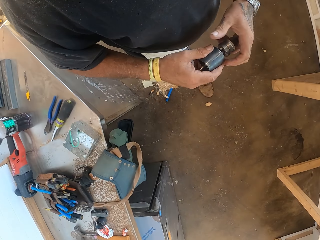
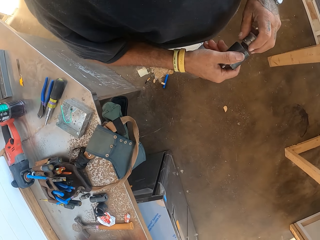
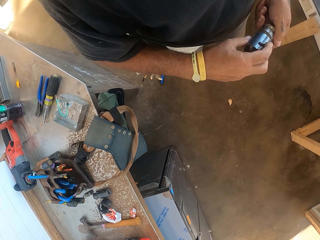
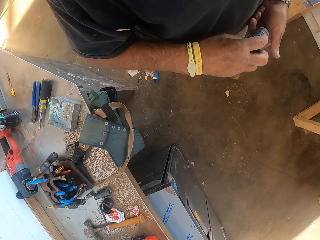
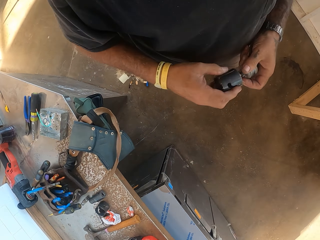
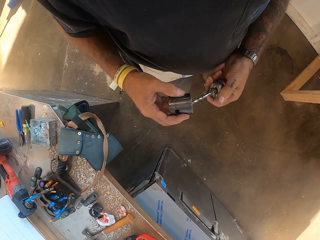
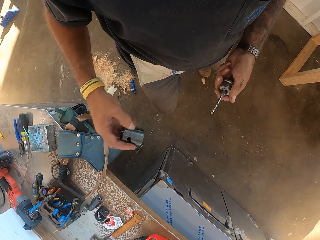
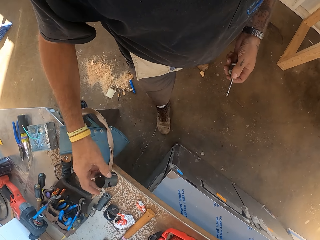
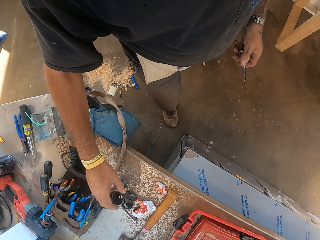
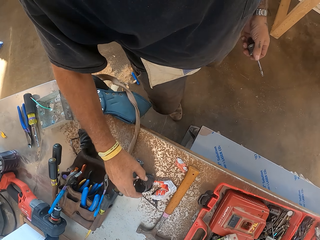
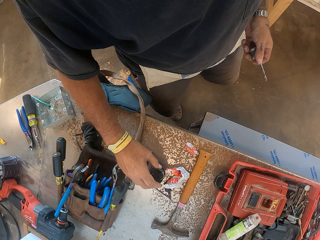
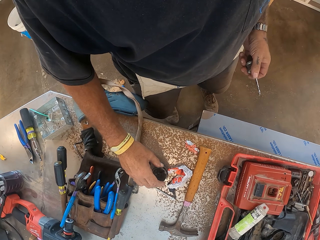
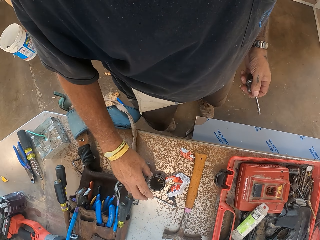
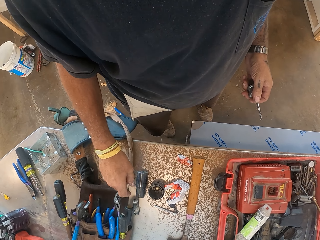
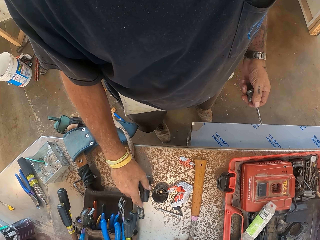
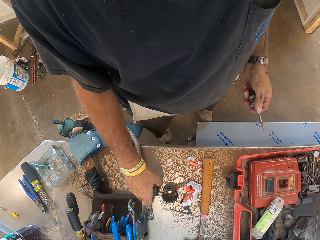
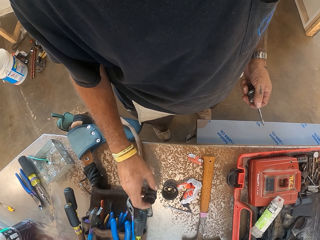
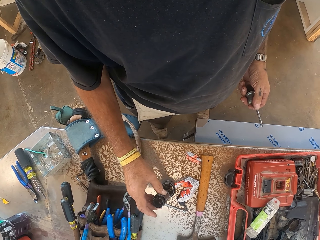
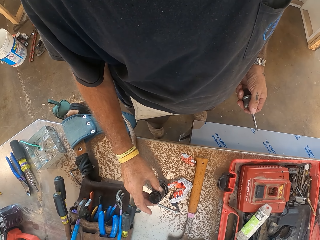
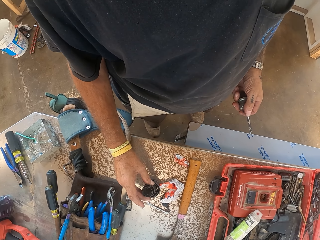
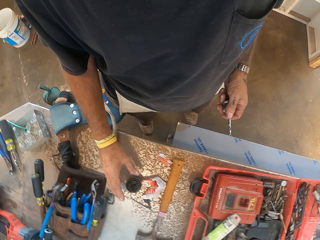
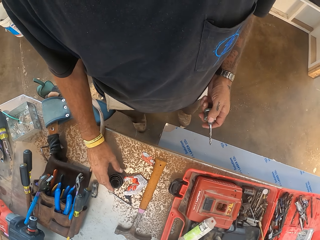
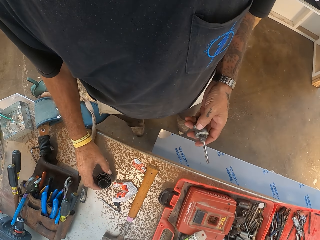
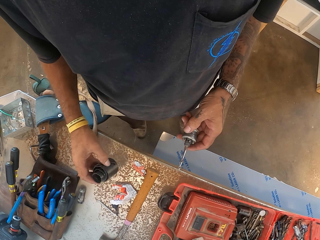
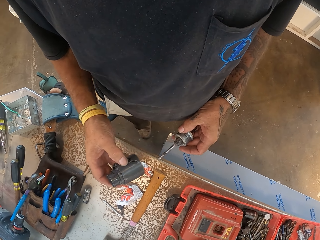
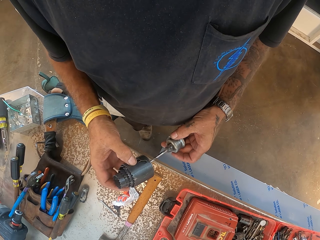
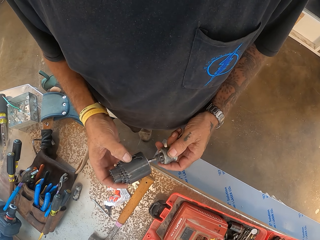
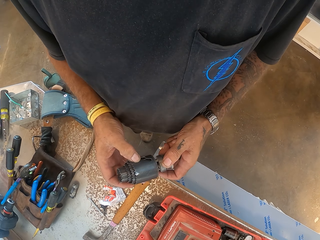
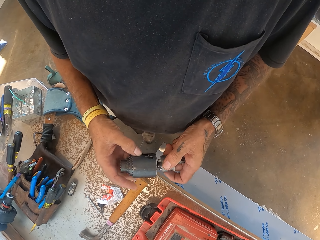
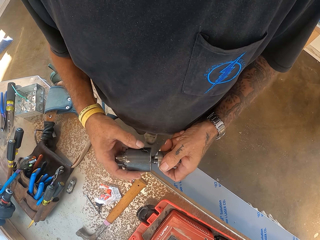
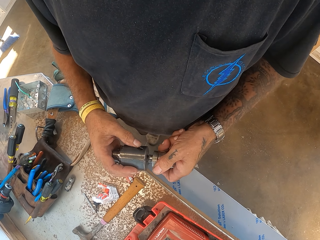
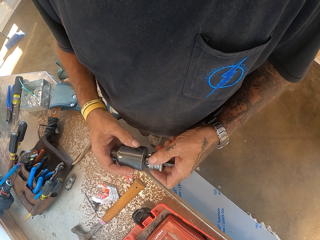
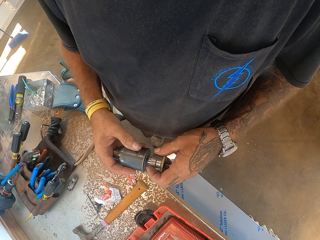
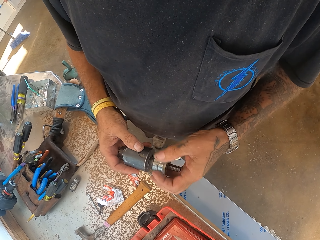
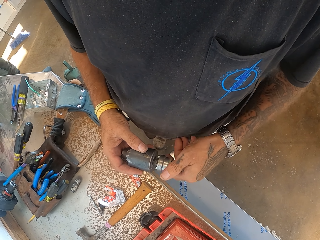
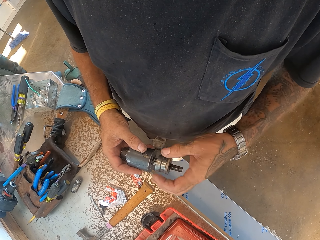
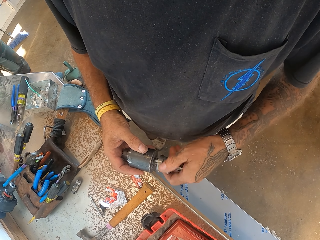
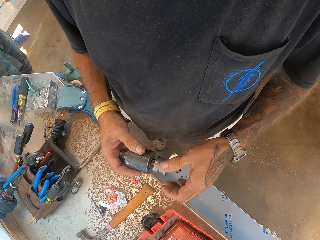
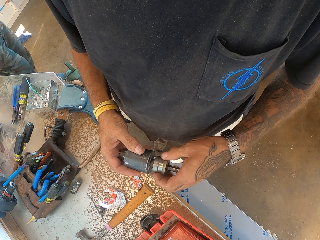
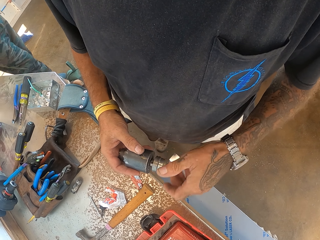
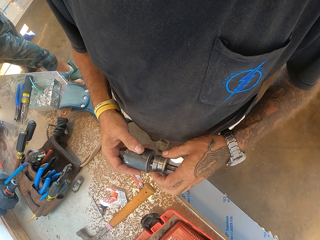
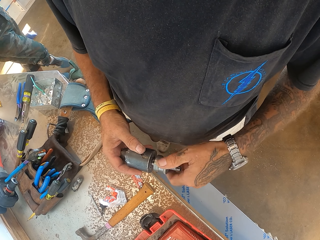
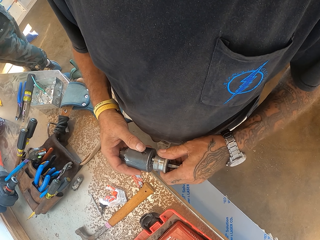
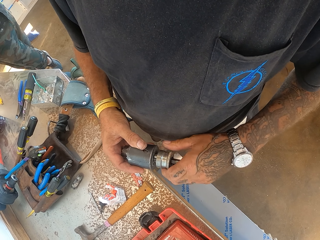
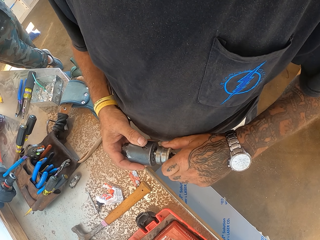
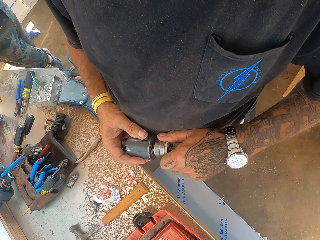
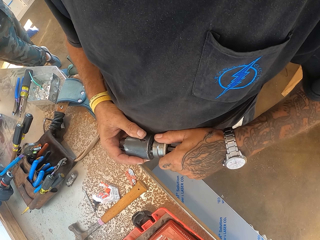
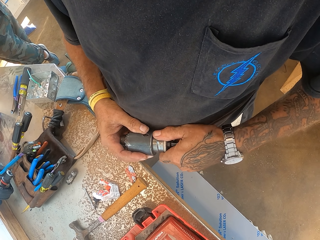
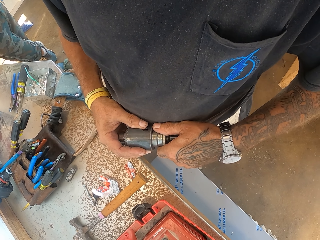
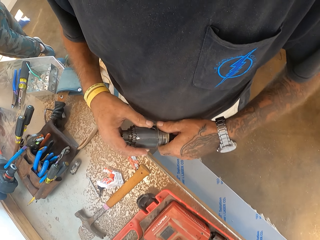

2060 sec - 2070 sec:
The camera wearer puts an object on the counter. They hold the object and adjust the object in hand.

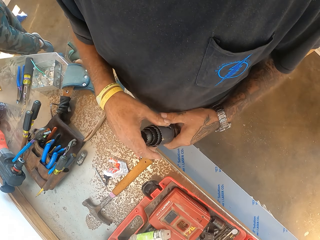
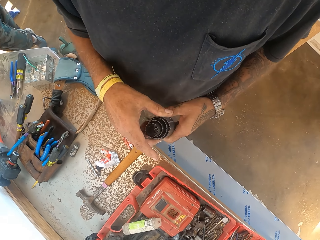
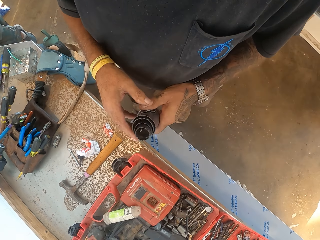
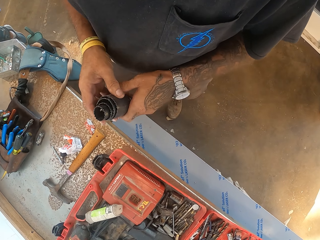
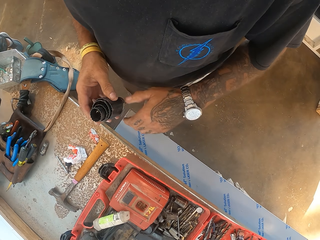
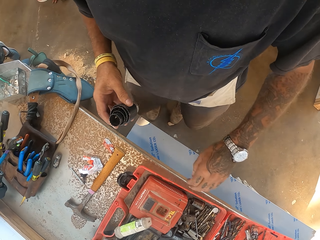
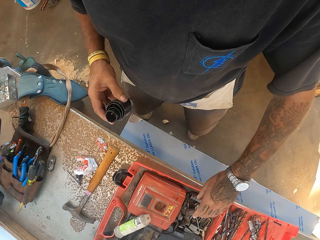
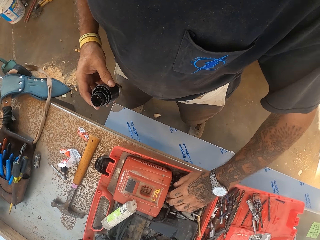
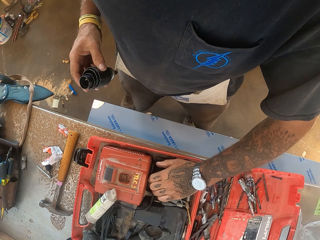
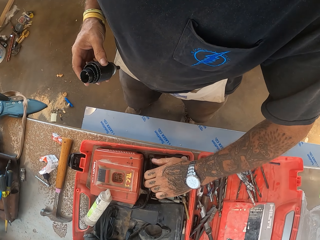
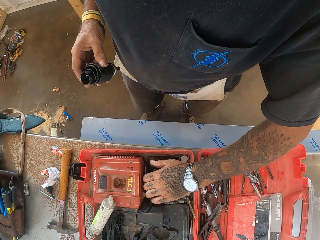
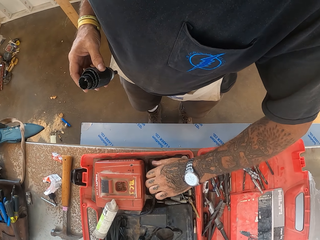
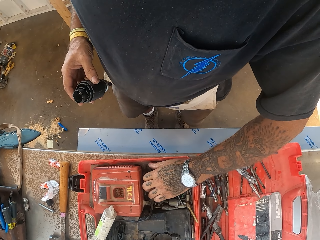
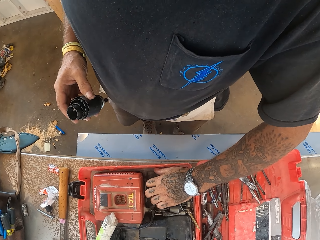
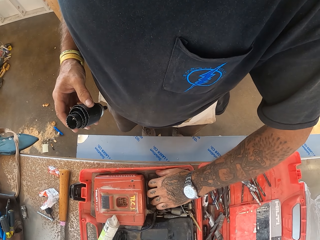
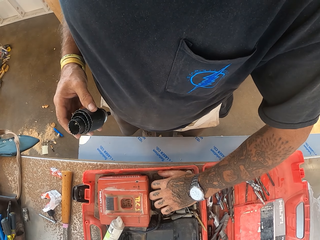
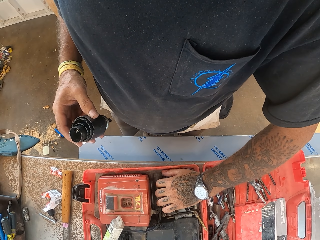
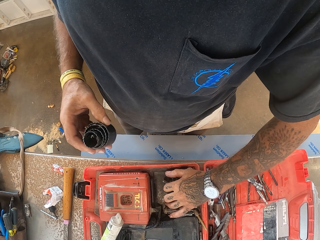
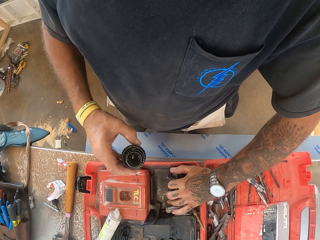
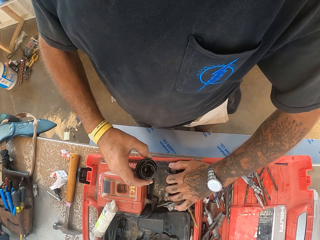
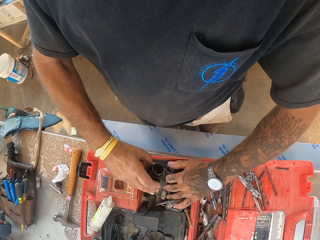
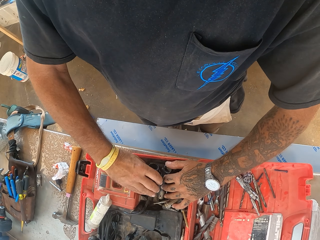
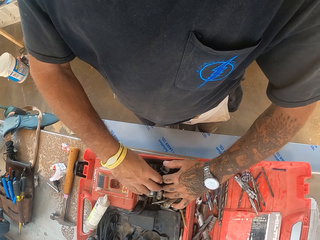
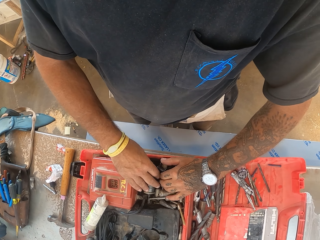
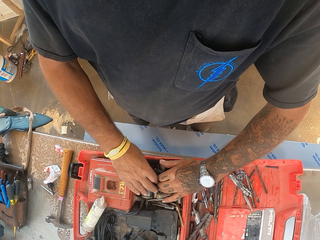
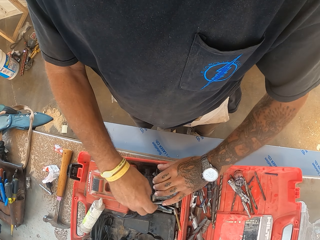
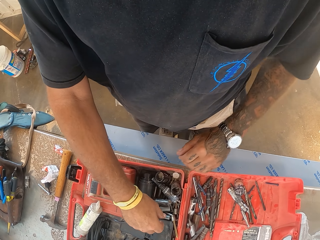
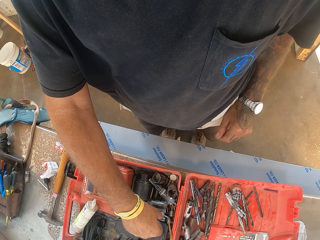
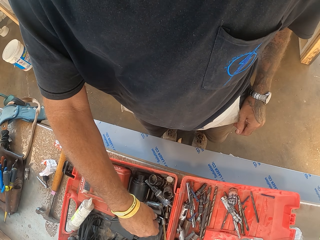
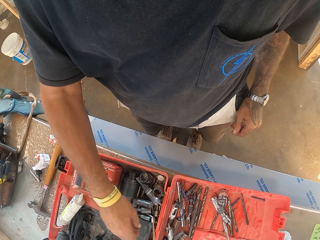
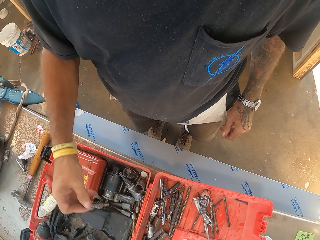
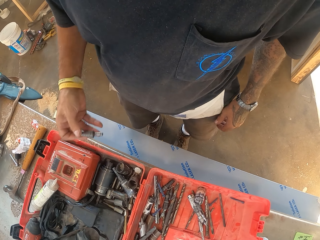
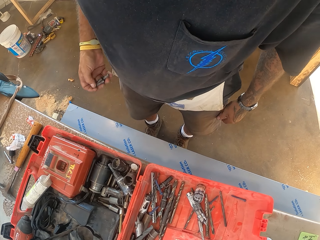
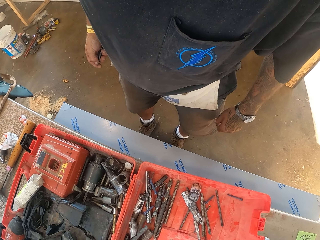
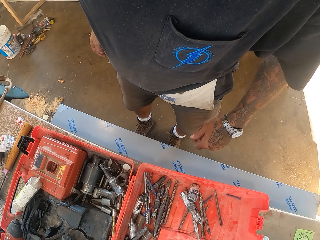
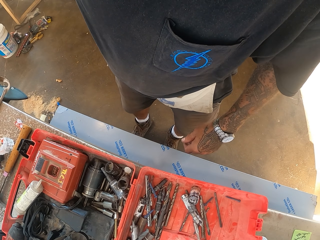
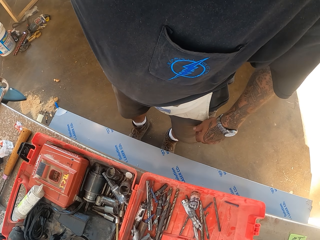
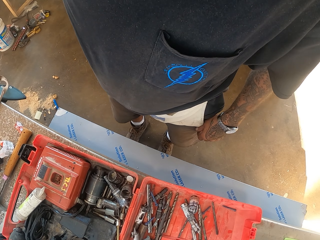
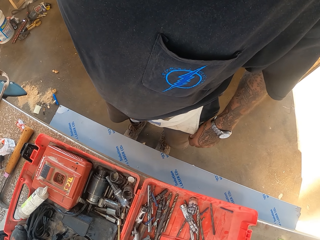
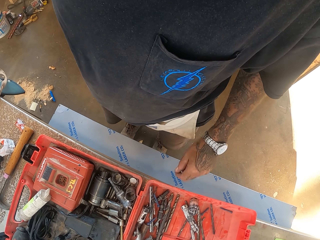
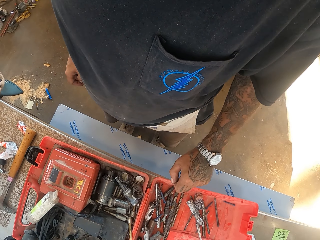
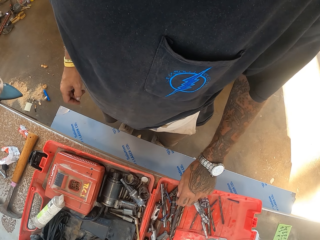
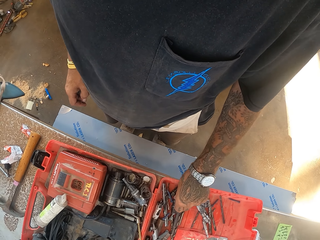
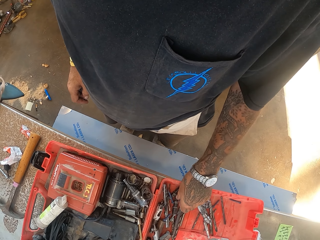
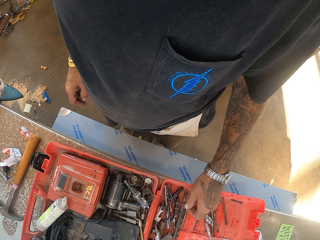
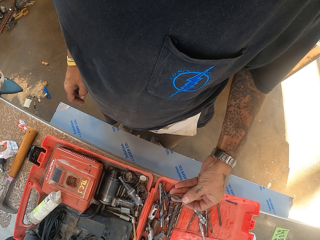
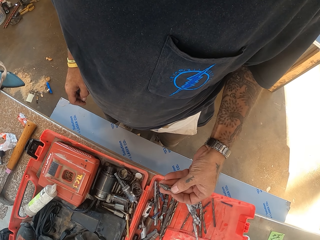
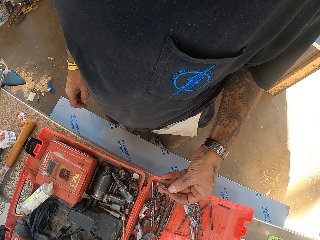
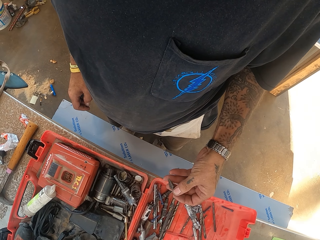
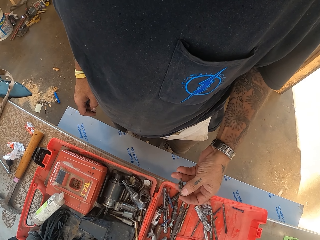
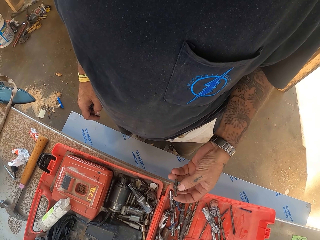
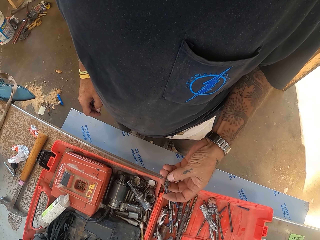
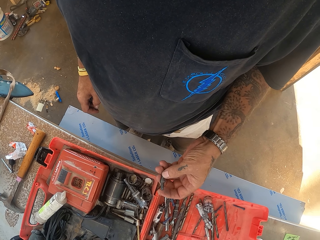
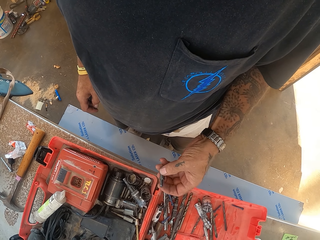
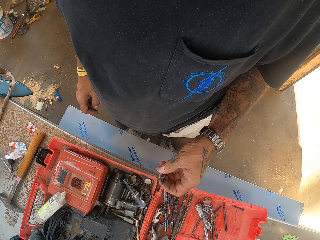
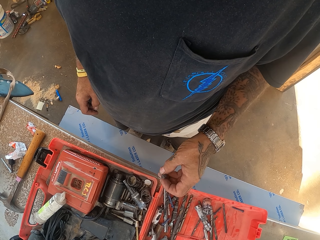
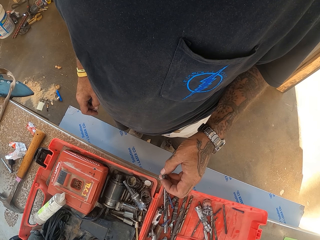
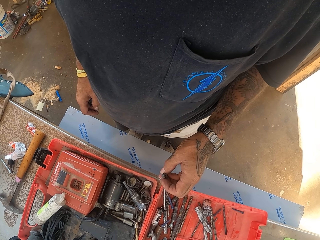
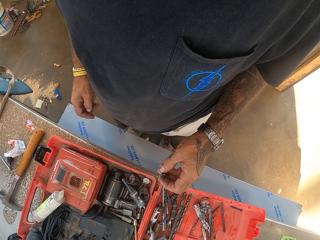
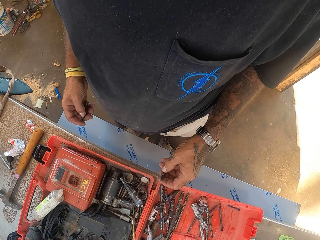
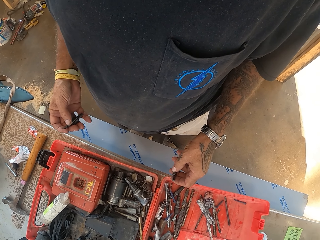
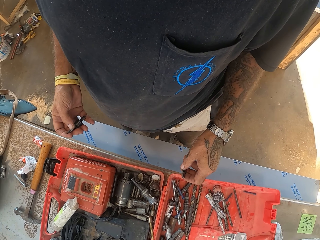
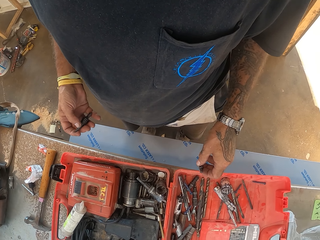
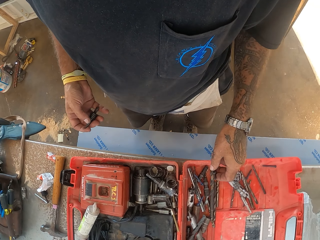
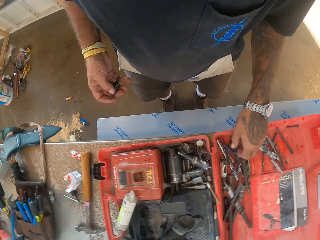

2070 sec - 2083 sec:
The camera wearer fits something in the ratchet. They put something in the tool box. They remove something from the ratchet.
